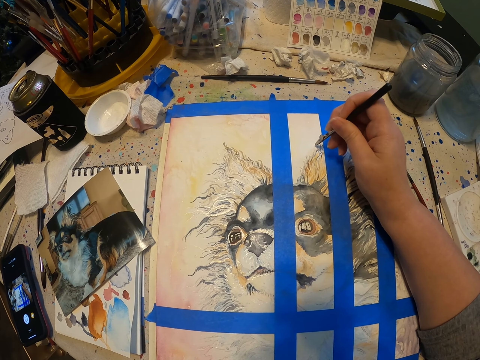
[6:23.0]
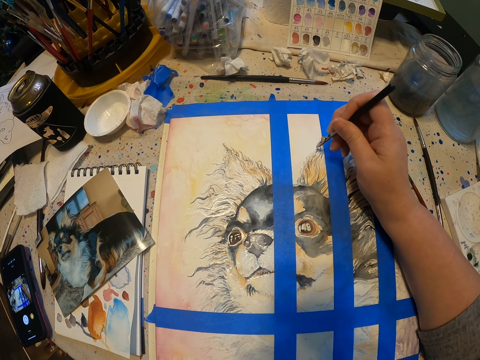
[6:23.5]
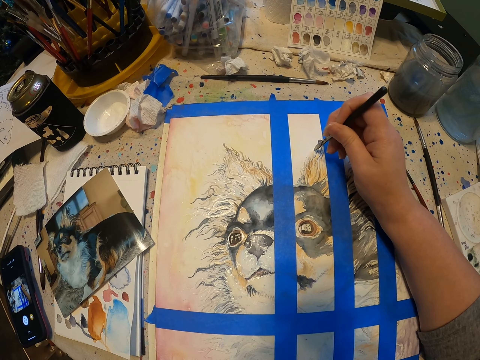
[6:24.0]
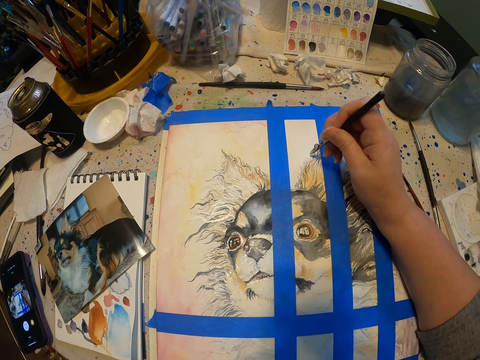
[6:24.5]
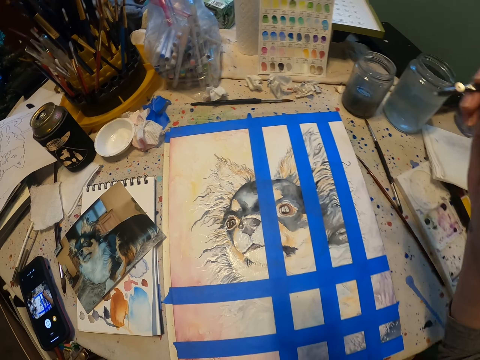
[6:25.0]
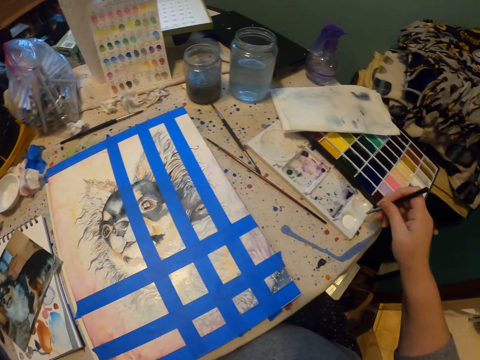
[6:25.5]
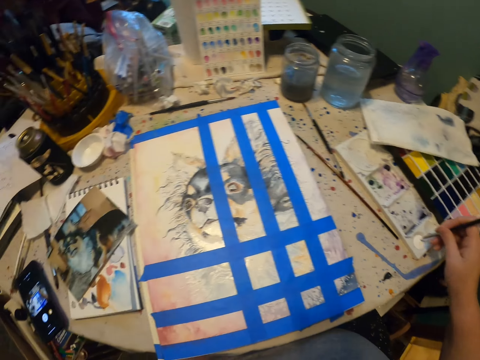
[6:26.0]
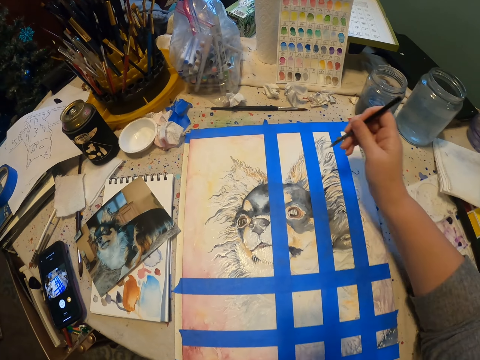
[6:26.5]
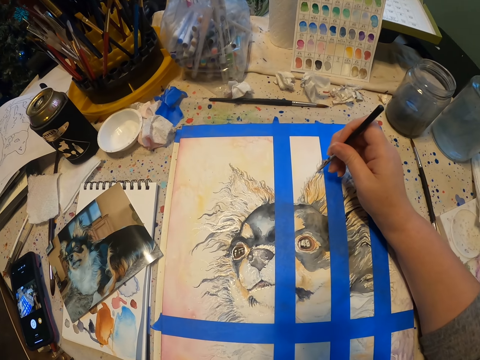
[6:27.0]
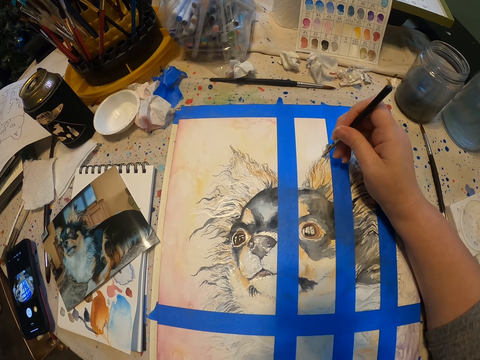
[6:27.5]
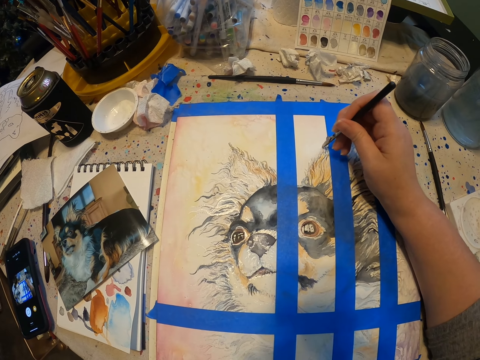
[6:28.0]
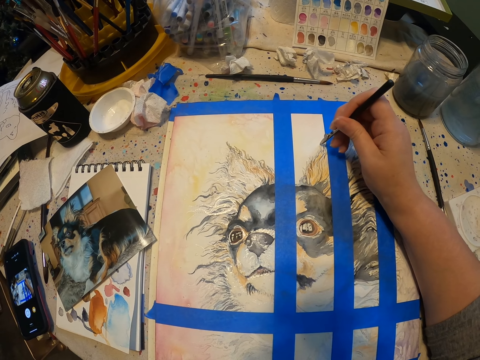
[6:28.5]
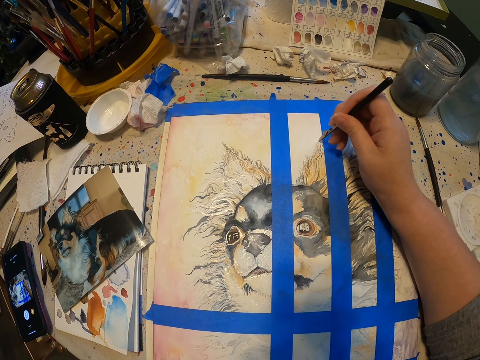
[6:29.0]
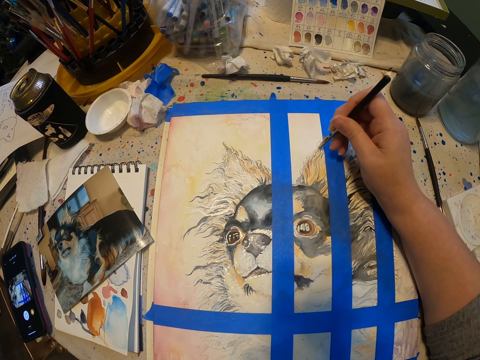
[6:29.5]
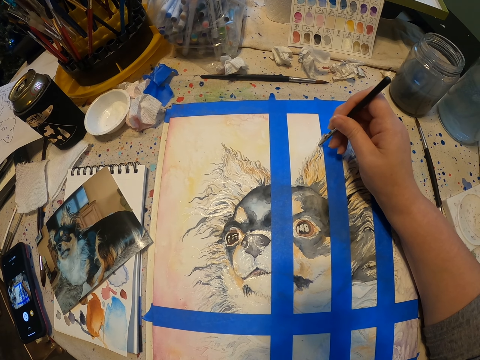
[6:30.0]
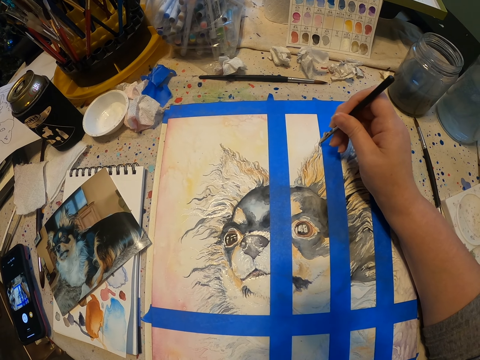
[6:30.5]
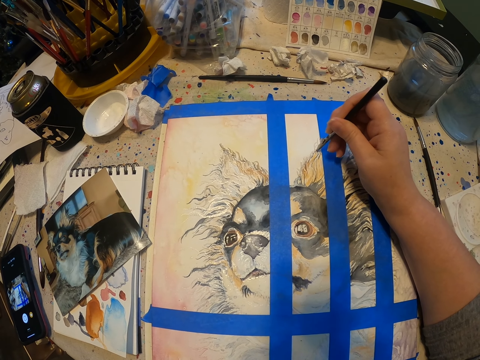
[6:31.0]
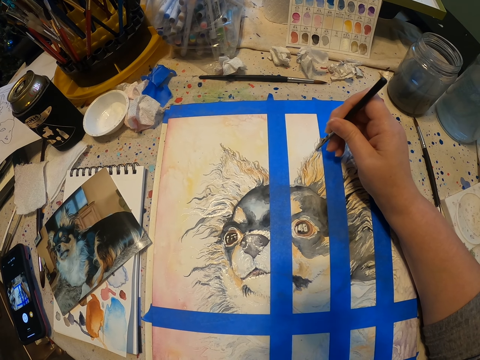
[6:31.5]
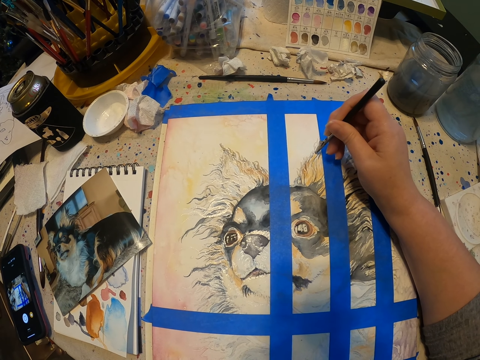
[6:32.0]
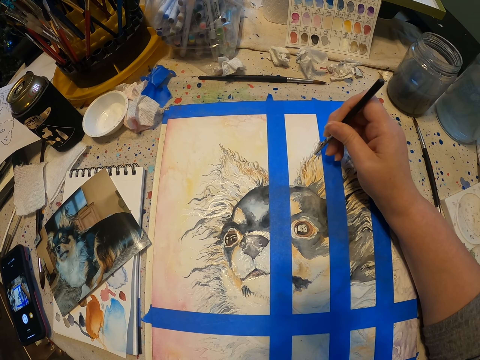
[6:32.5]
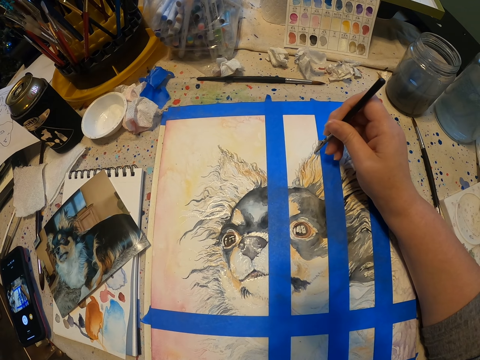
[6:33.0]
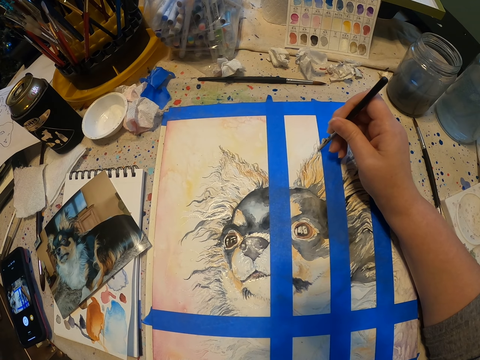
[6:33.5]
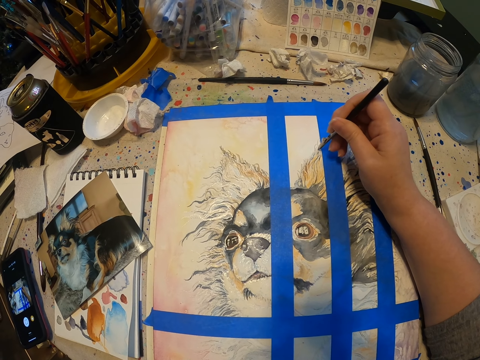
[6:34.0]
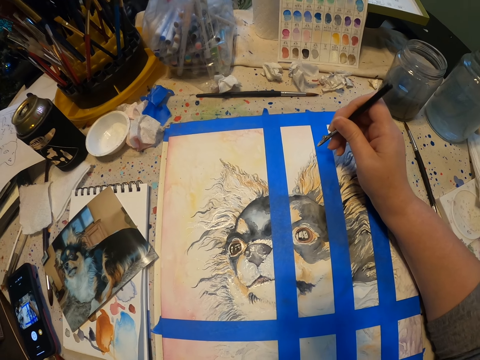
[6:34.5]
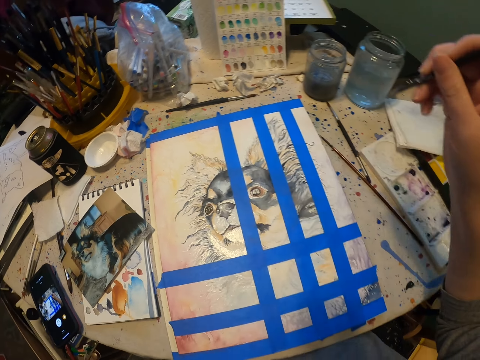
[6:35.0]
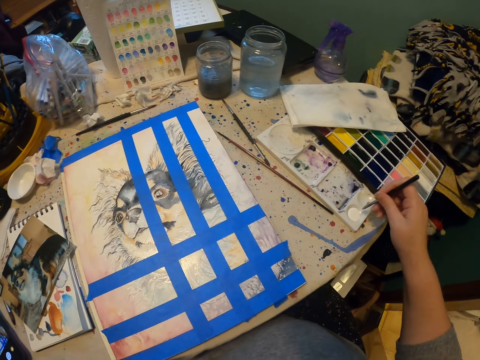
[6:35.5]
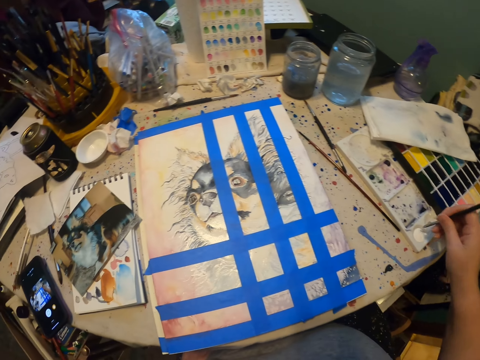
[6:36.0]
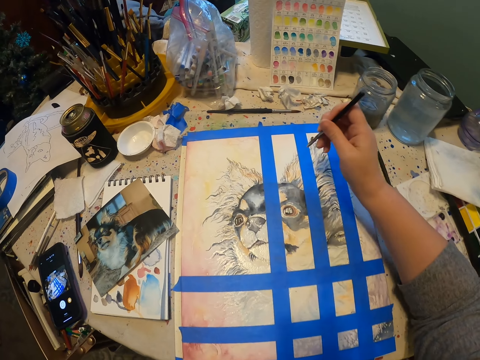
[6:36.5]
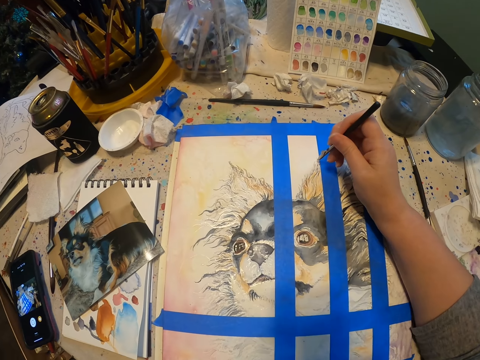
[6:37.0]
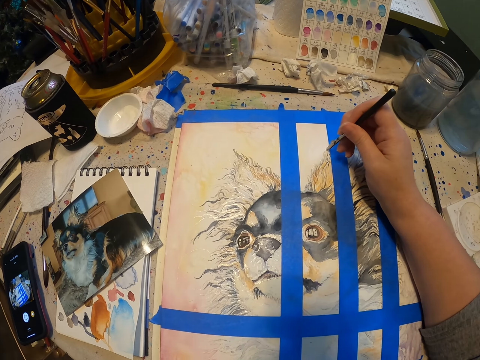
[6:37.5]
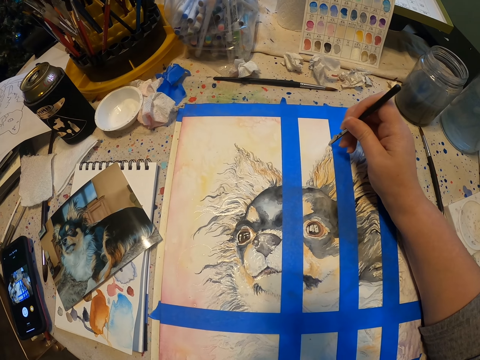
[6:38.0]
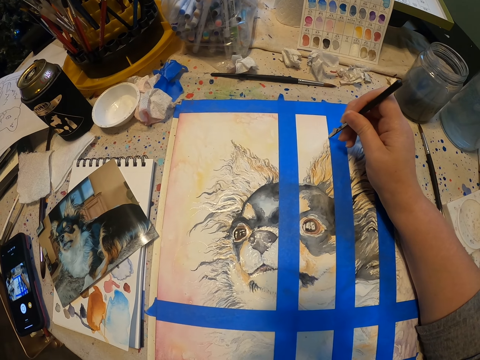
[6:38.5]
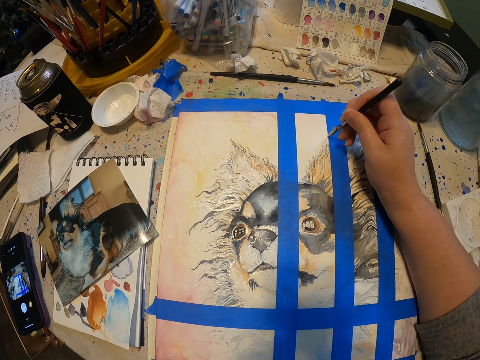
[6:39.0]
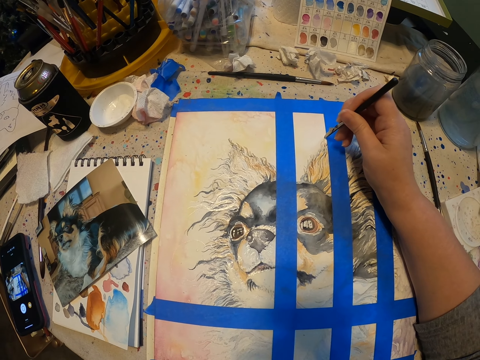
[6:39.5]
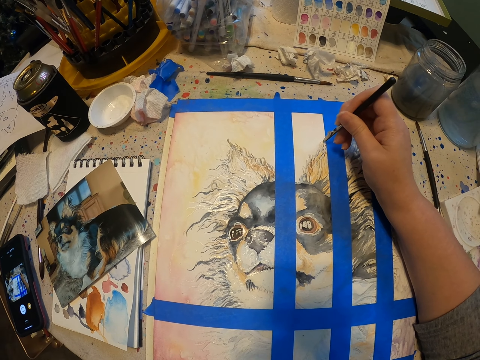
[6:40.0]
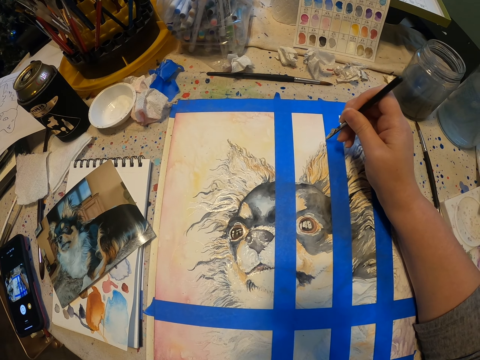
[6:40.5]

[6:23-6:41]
The camera wearer picks paint with the paint pen in the paint palette. They paint the art with the paint pen on the drawing paper. They pick paint with the paint pen in the paint palette. They paint the art with the paint pen on the drawing paper.

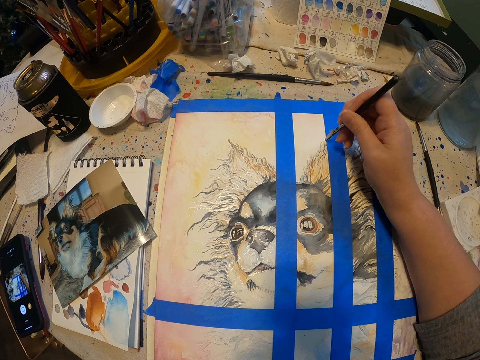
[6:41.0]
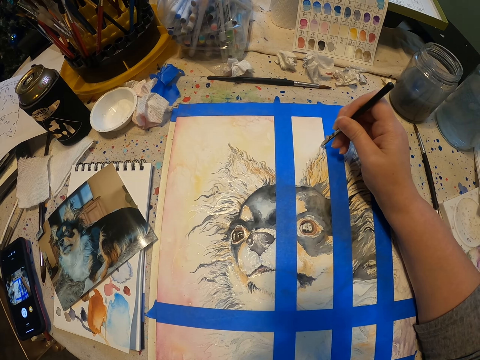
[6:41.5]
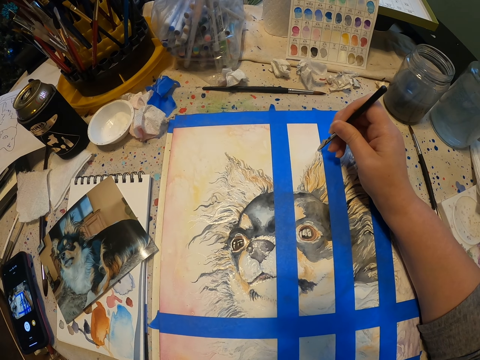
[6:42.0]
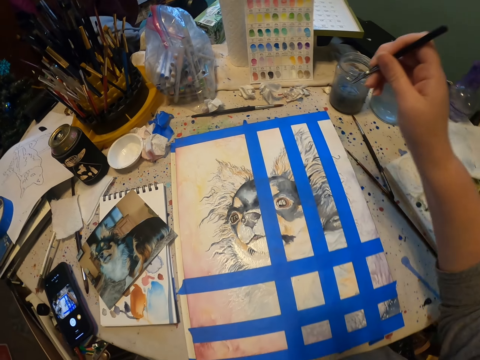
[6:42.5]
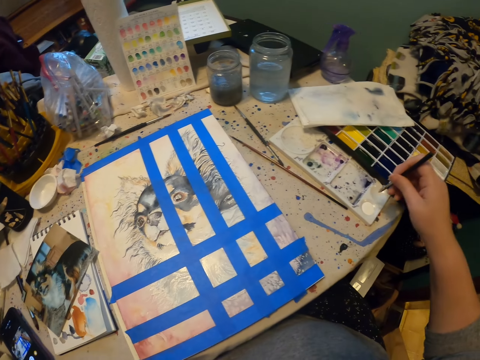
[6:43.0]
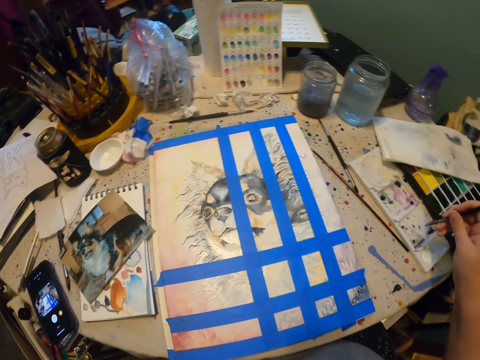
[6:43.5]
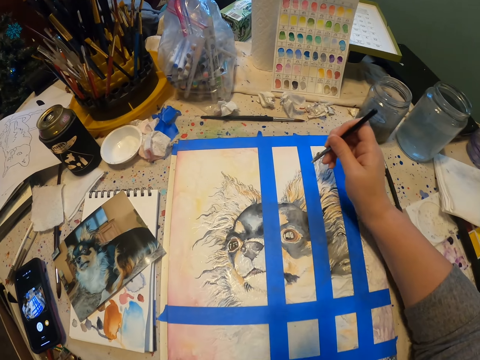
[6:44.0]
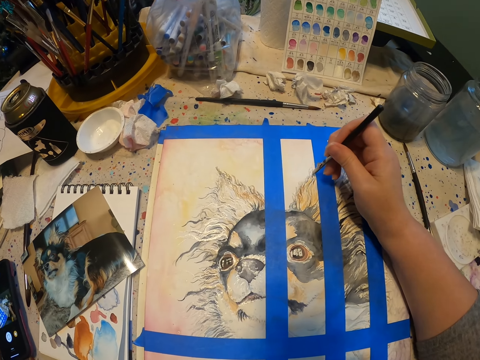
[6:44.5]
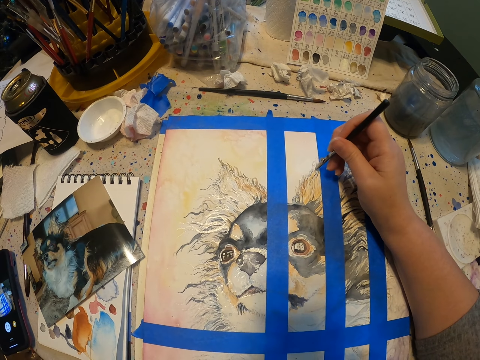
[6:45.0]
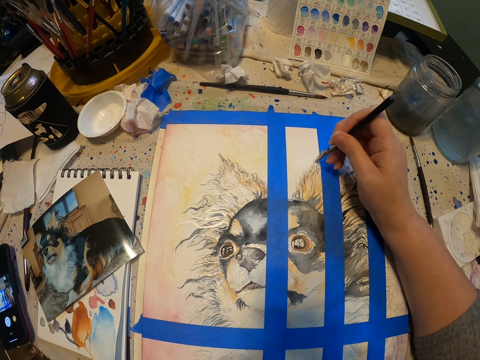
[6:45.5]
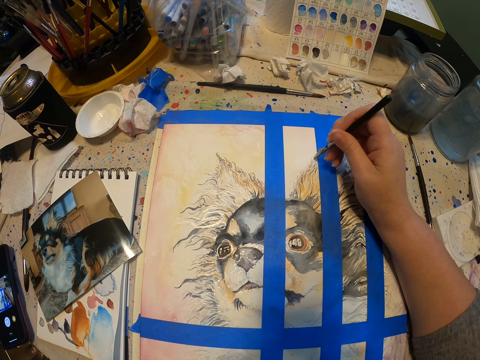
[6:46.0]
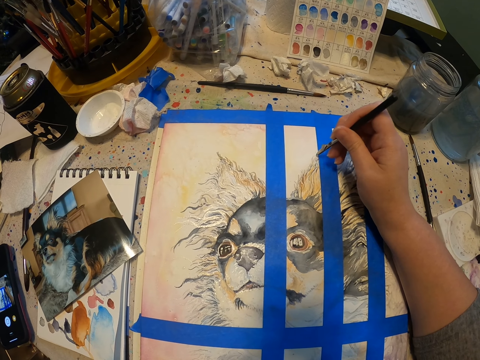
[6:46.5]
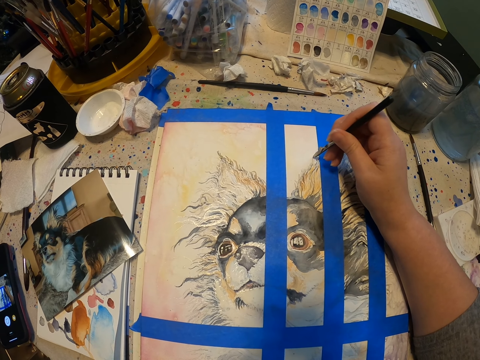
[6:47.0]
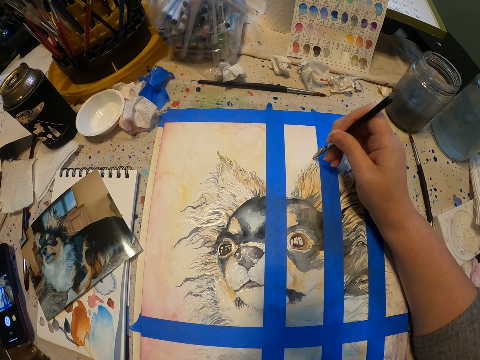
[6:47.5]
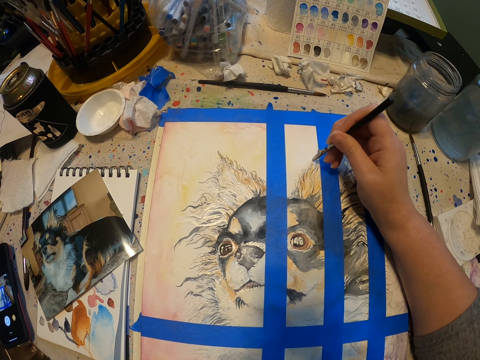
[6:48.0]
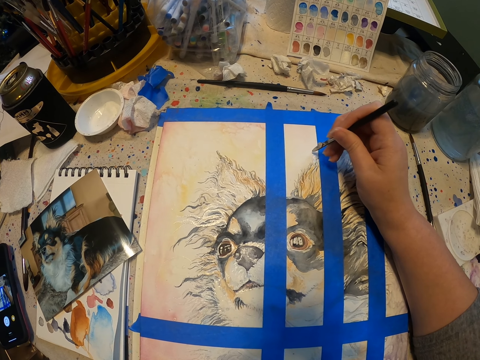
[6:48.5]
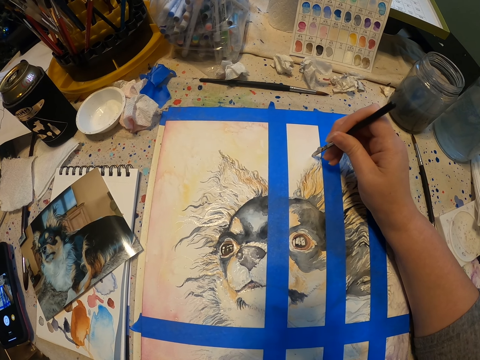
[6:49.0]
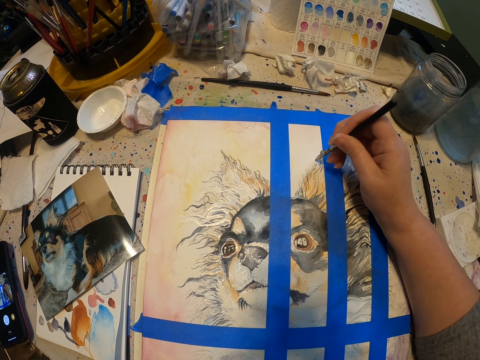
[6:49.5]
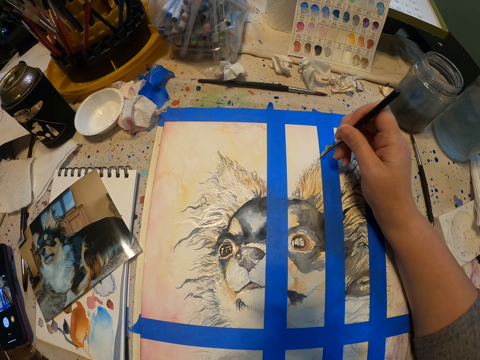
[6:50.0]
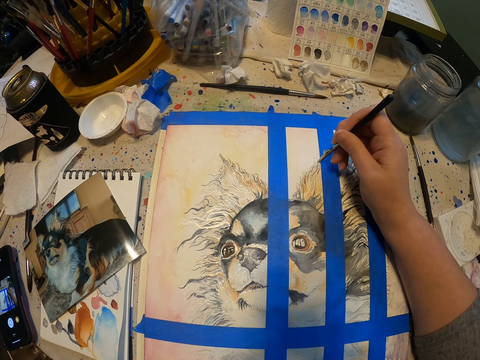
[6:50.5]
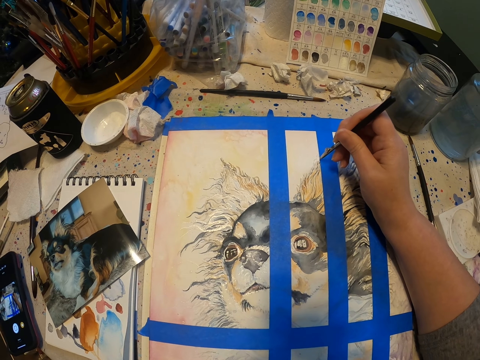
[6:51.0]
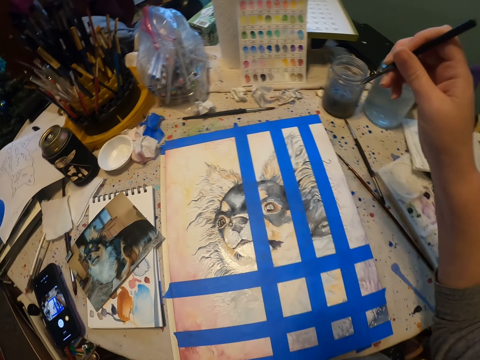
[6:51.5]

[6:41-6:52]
The camera wearer picks paint with the paint pen in the paint palette. They paint the art with the paint pen on the drawing paper.
